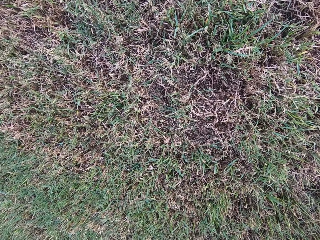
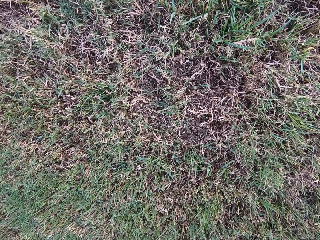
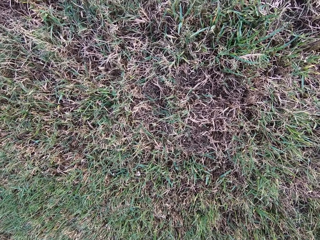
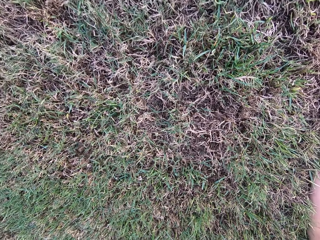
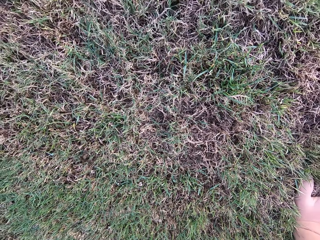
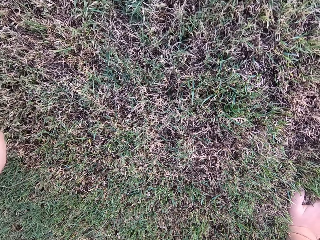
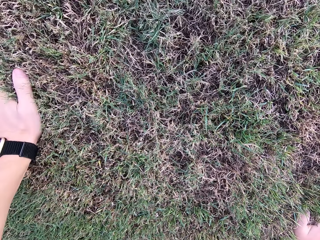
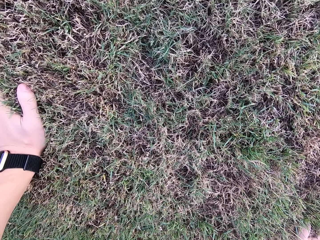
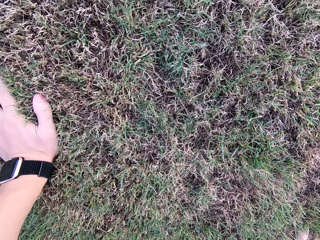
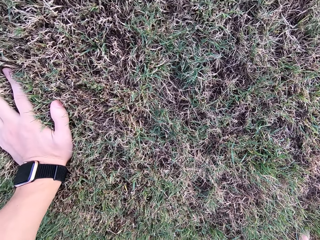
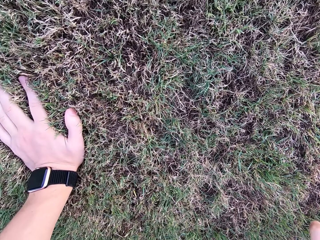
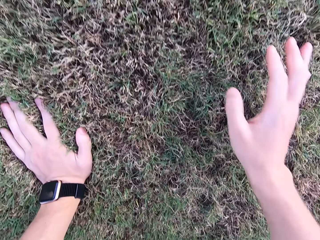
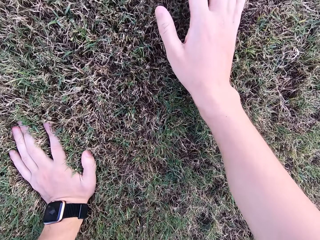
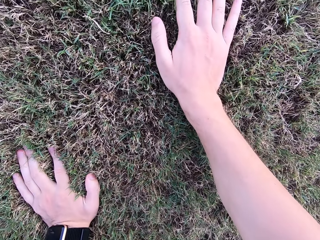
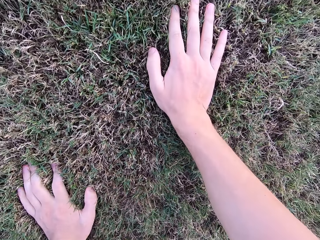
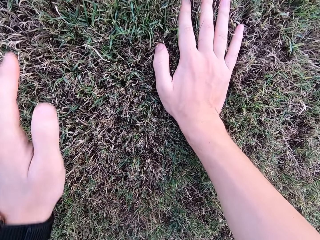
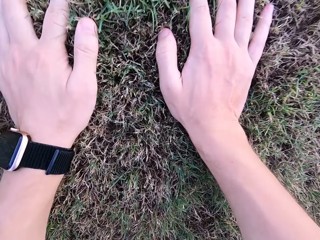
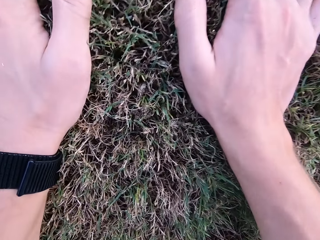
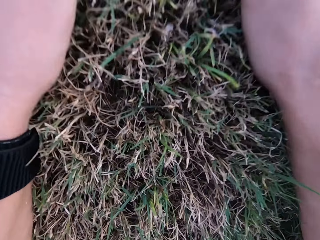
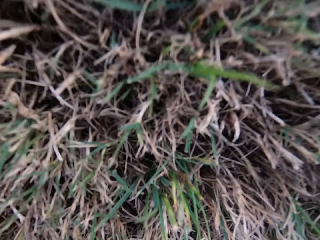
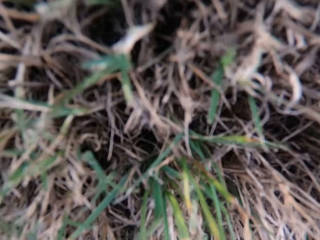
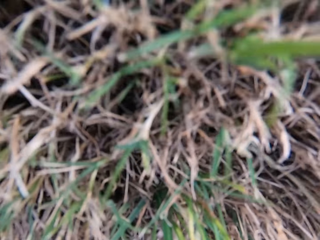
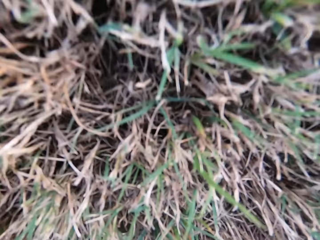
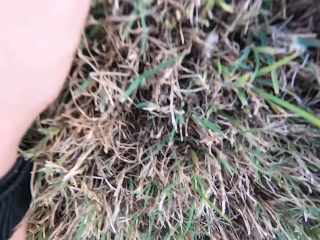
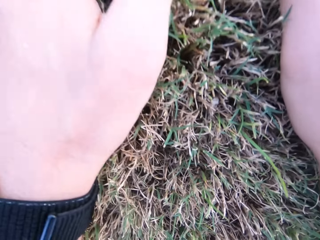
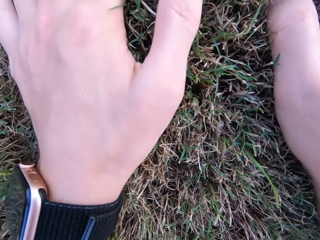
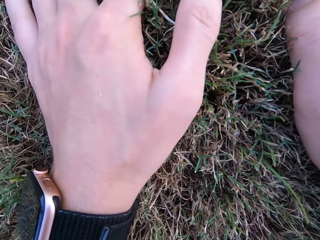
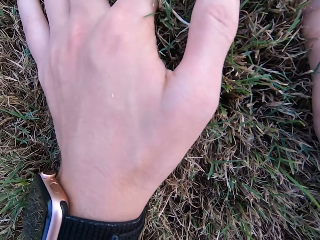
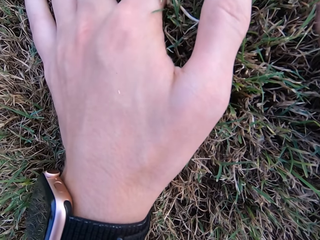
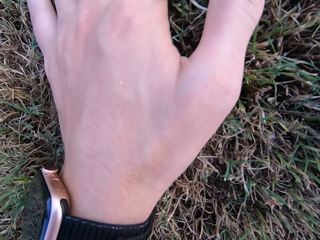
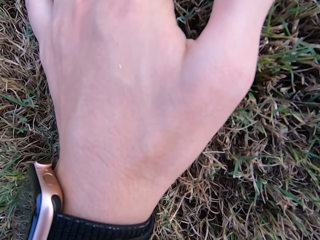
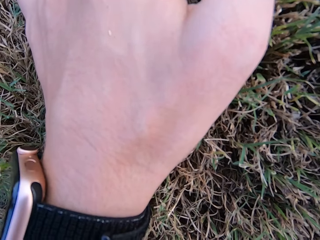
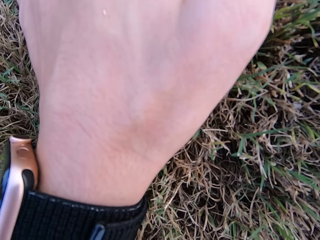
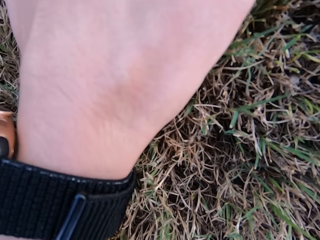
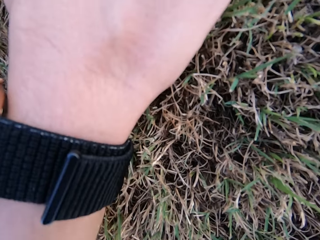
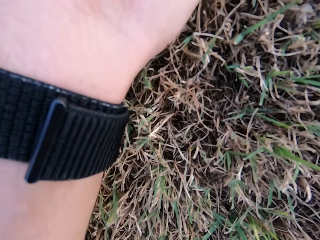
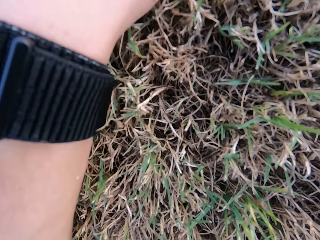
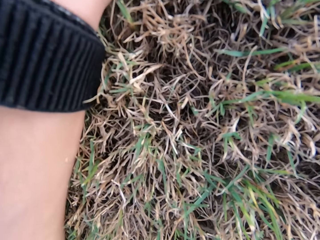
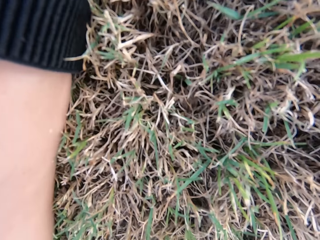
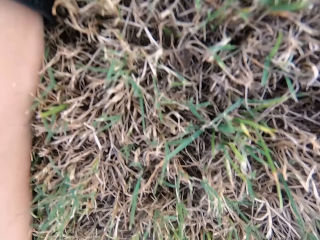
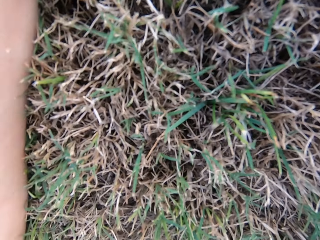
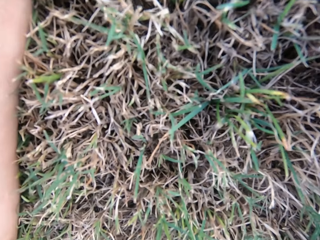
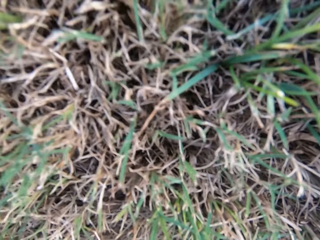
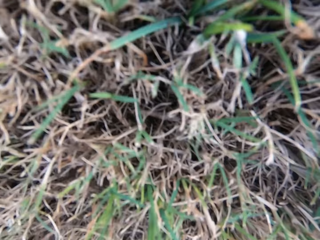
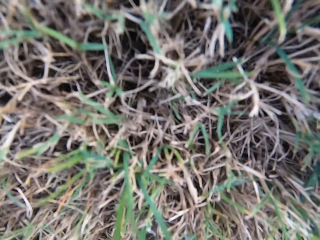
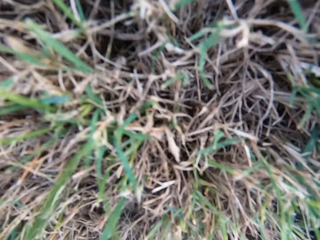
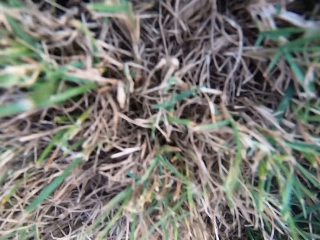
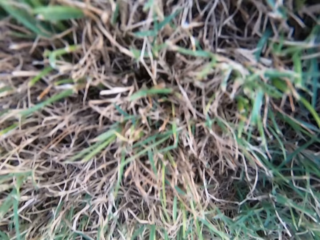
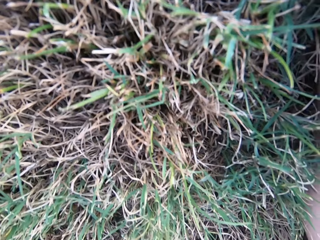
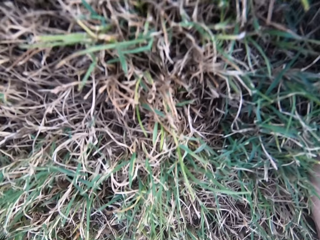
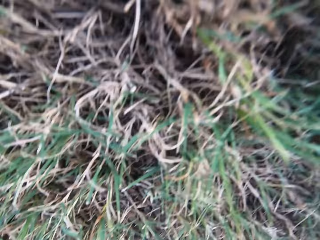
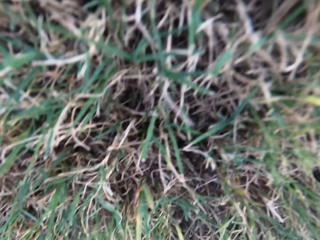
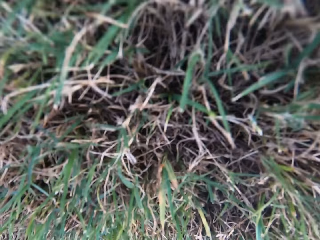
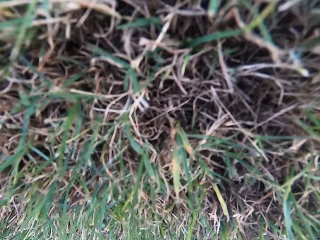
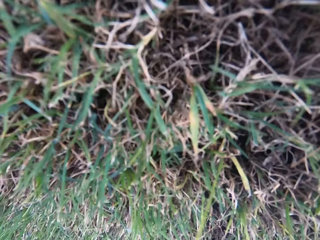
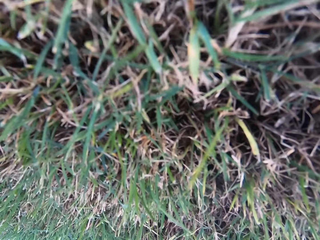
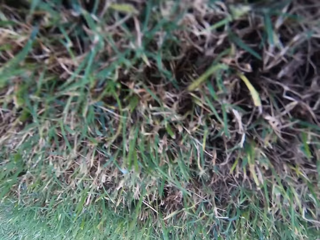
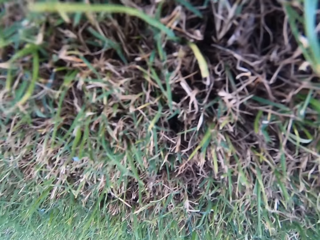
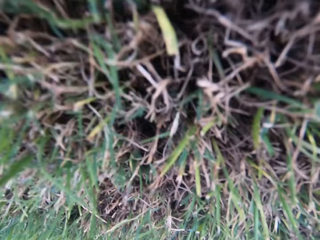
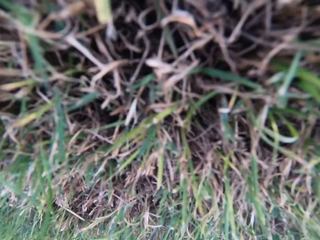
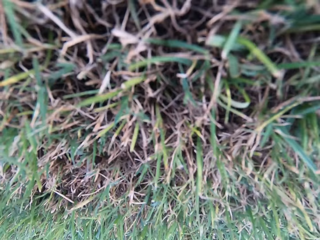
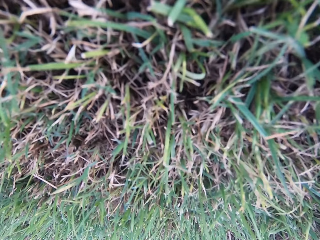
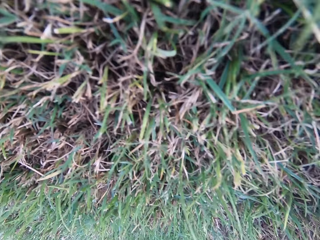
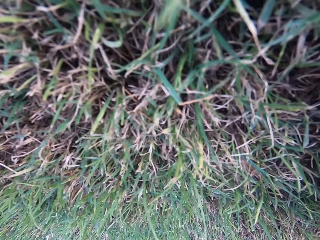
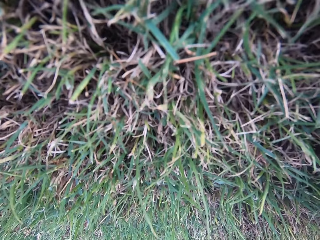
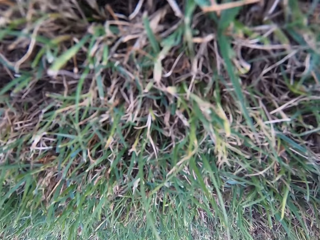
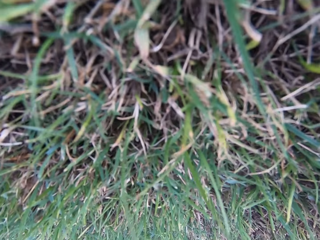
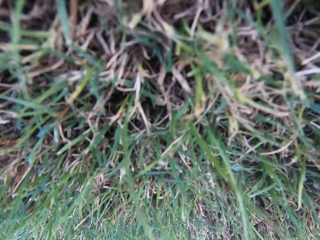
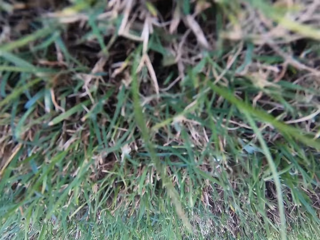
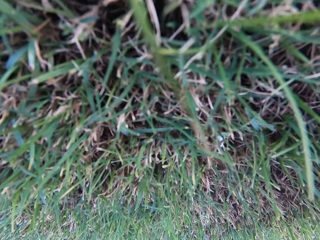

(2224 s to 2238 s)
The camera wearer moves his hands forward. He stretches his back.

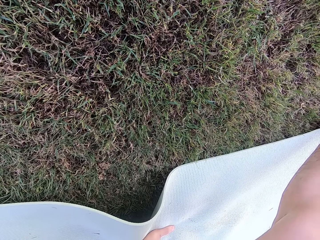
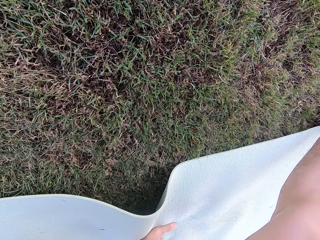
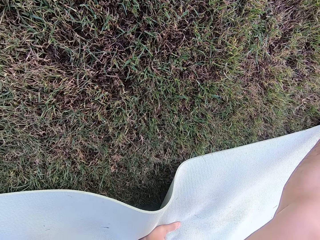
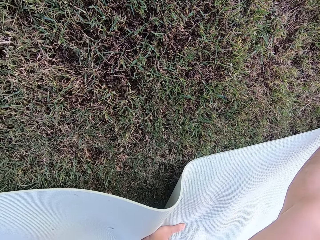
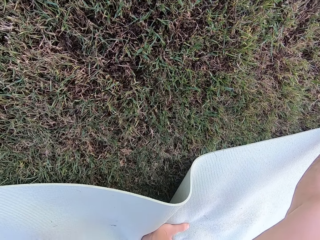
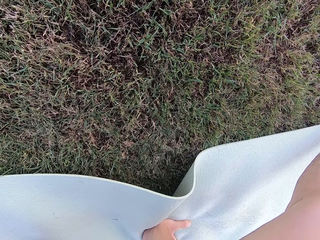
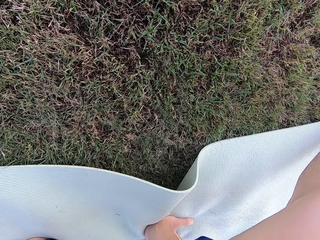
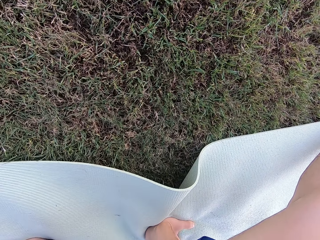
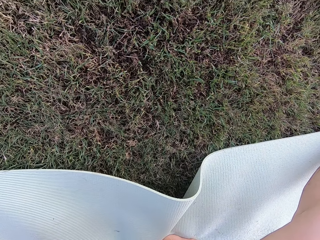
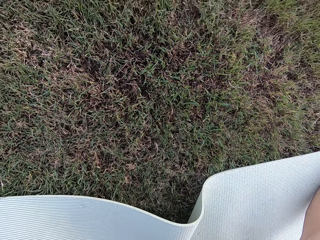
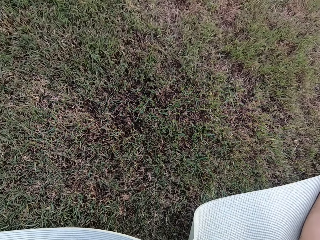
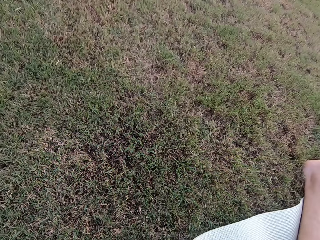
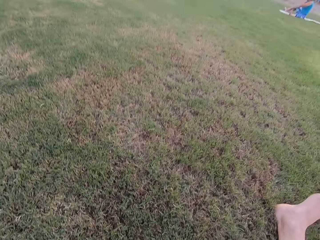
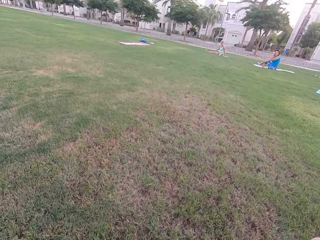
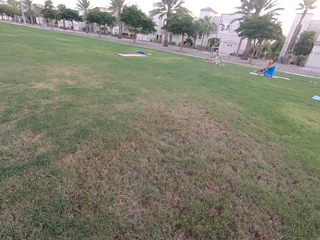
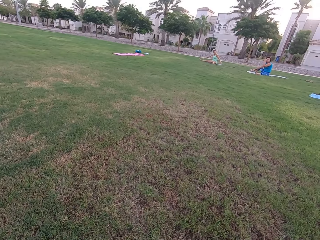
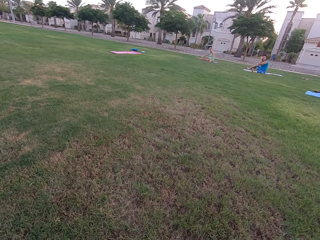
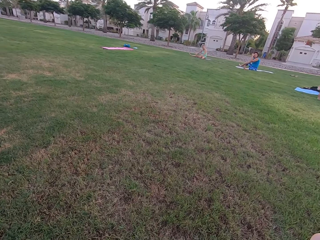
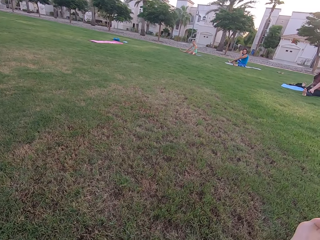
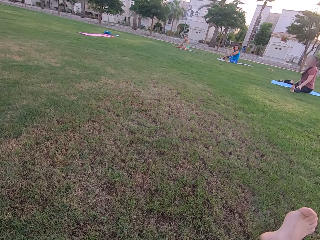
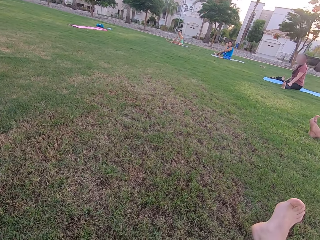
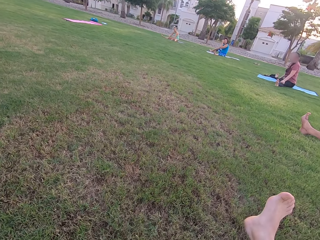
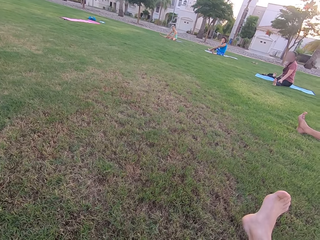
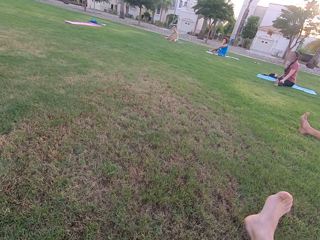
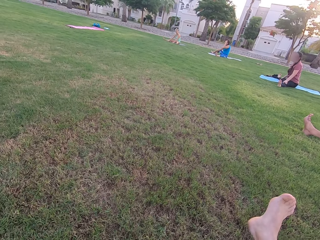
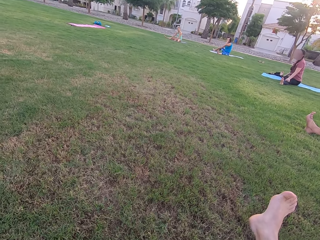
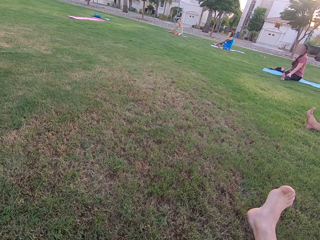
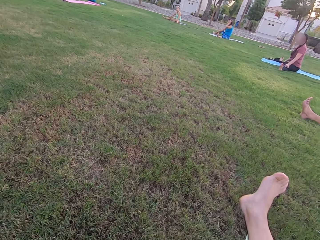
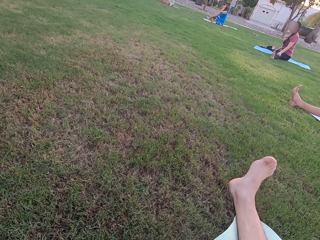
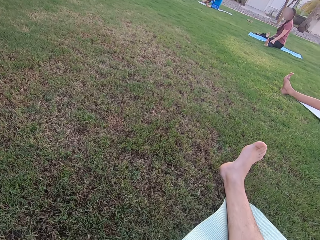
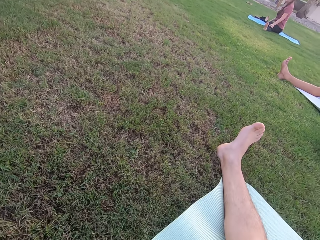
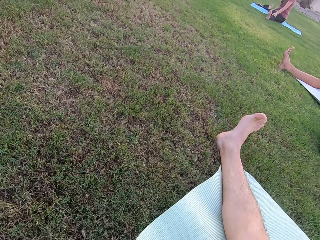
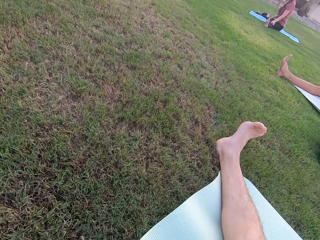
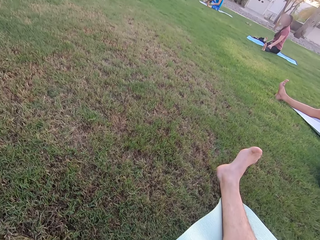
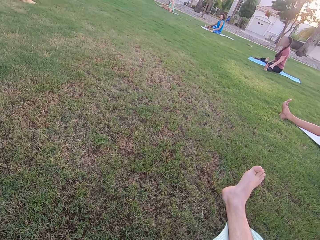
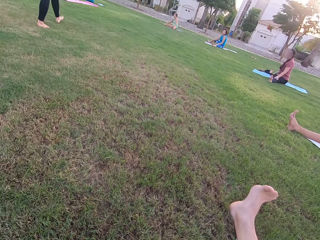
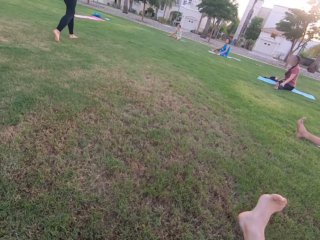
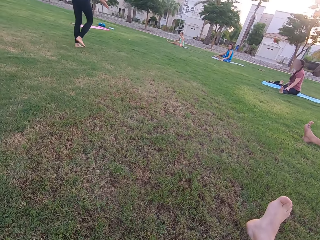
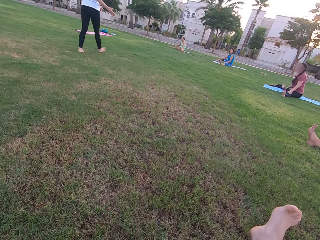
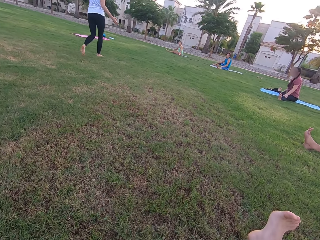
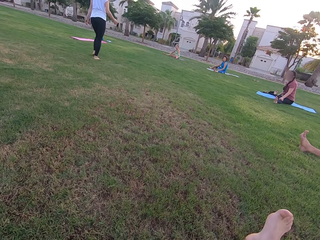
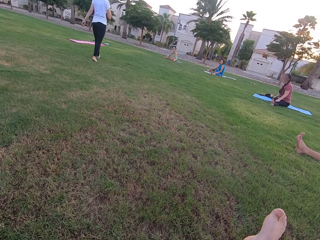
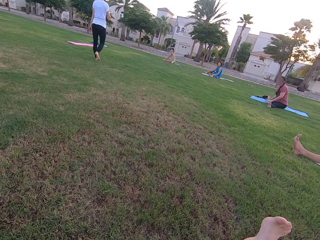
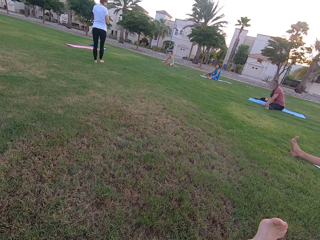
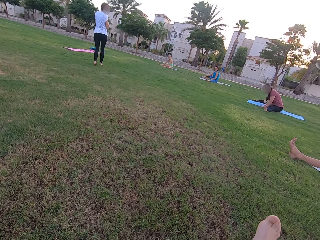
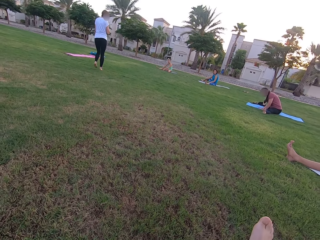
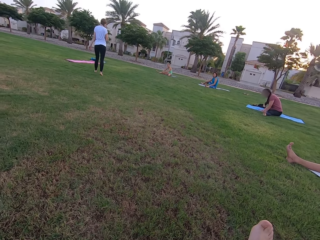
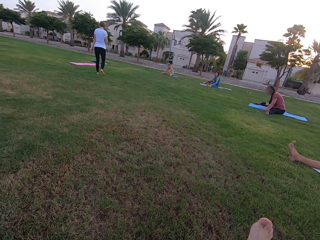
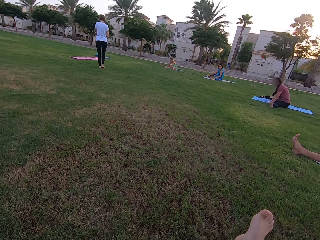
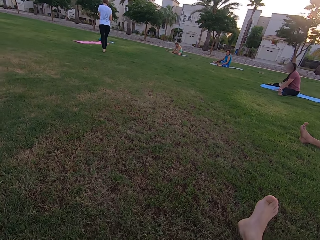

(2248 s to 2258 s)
Three women sit on the ground. A man sits on the ground. Another woman walks on the ground.
